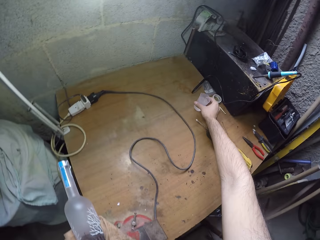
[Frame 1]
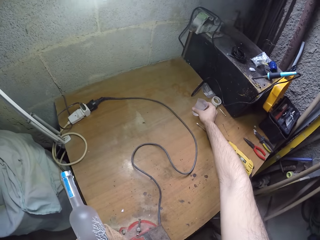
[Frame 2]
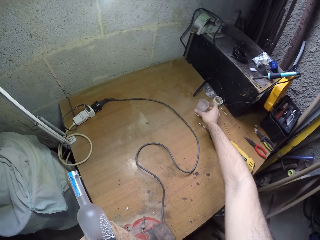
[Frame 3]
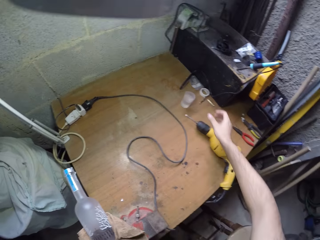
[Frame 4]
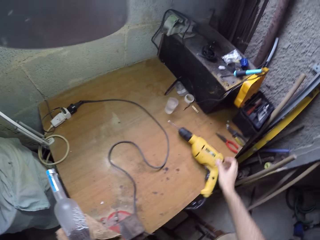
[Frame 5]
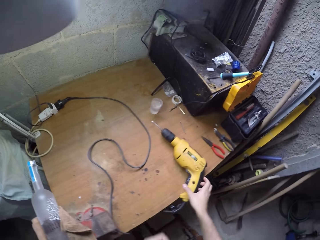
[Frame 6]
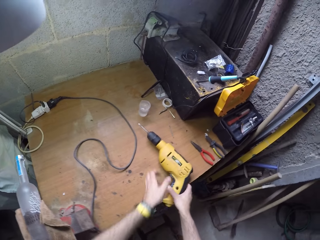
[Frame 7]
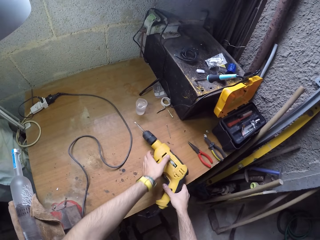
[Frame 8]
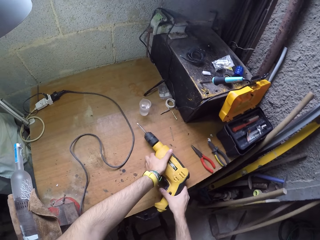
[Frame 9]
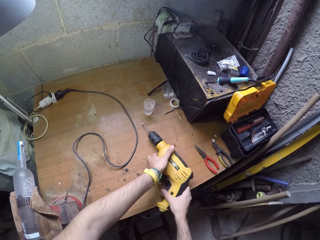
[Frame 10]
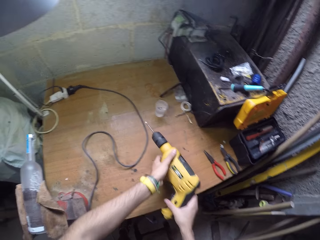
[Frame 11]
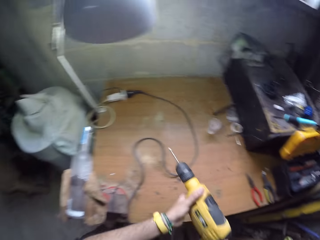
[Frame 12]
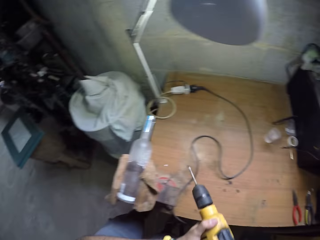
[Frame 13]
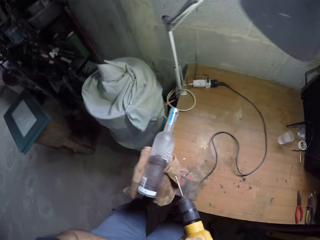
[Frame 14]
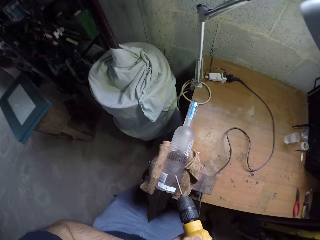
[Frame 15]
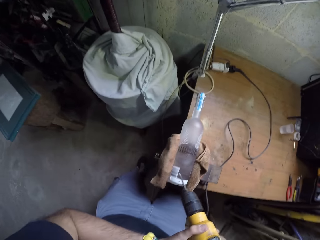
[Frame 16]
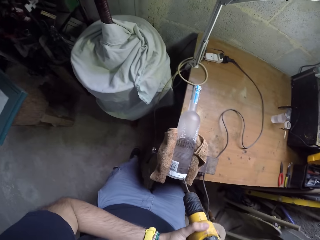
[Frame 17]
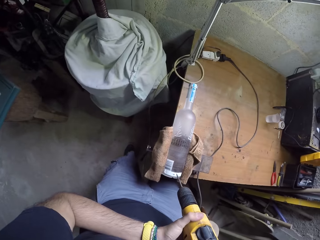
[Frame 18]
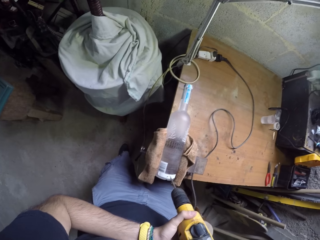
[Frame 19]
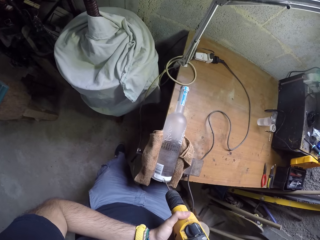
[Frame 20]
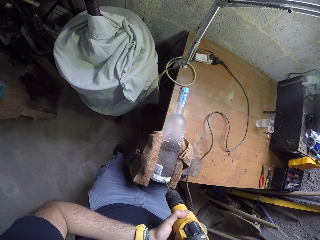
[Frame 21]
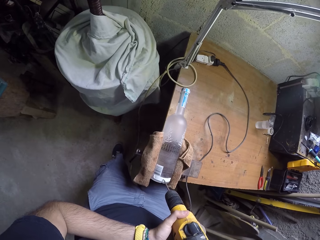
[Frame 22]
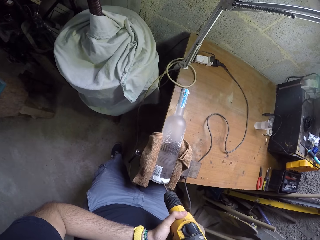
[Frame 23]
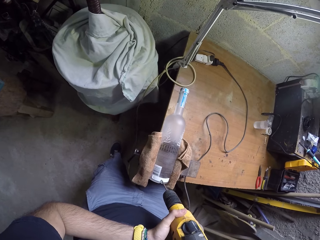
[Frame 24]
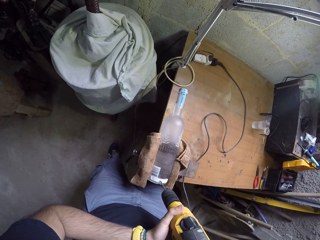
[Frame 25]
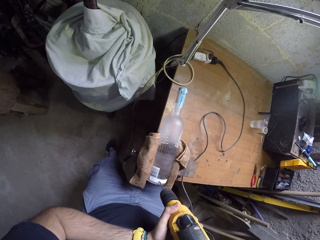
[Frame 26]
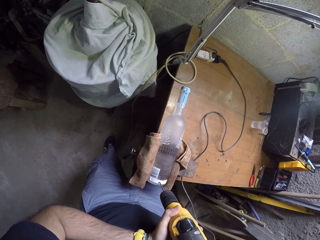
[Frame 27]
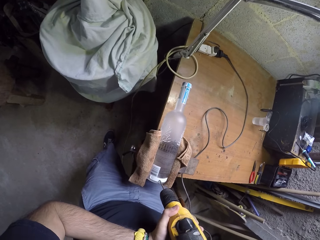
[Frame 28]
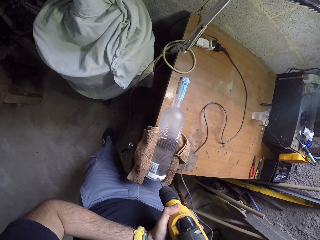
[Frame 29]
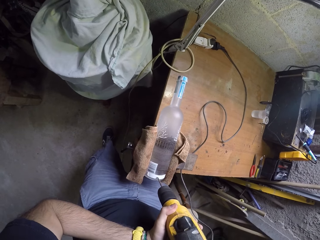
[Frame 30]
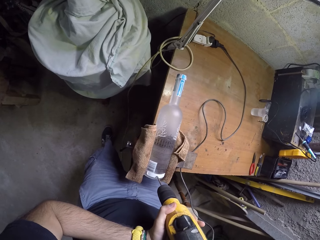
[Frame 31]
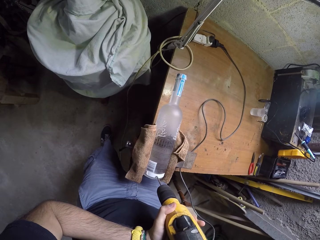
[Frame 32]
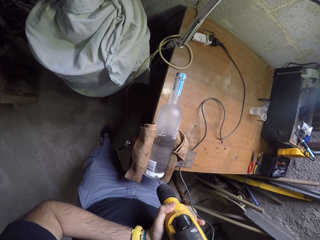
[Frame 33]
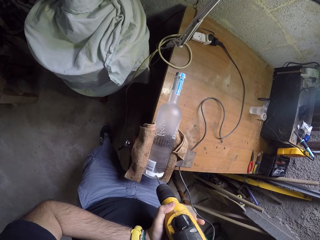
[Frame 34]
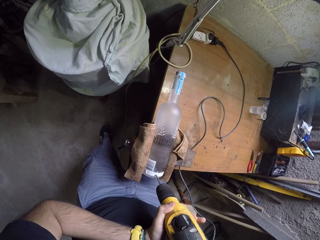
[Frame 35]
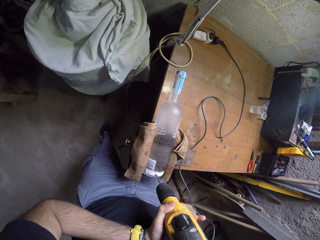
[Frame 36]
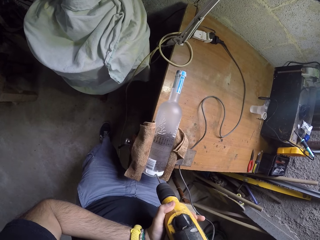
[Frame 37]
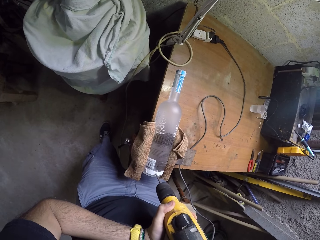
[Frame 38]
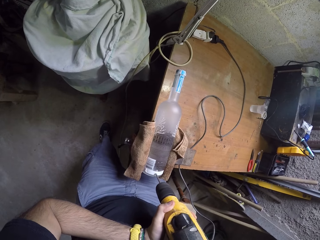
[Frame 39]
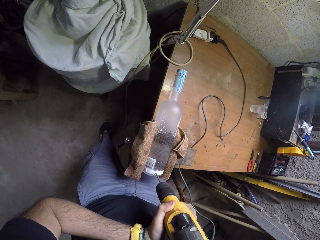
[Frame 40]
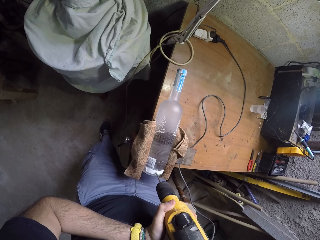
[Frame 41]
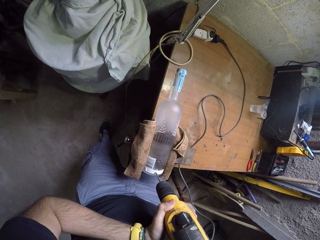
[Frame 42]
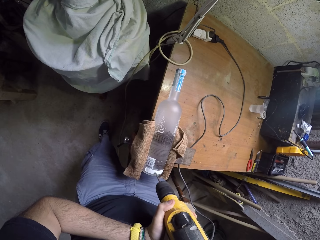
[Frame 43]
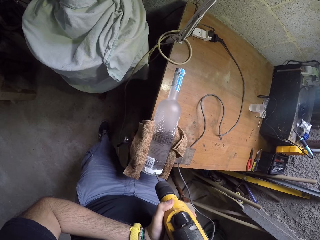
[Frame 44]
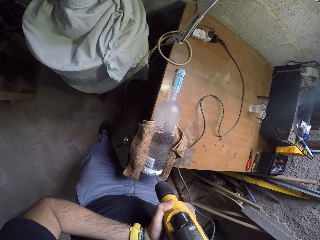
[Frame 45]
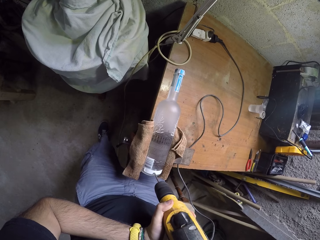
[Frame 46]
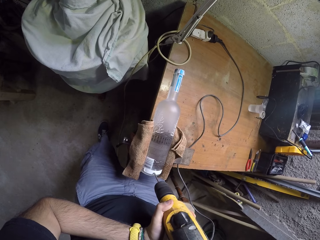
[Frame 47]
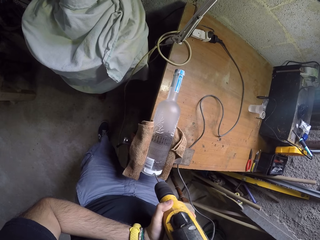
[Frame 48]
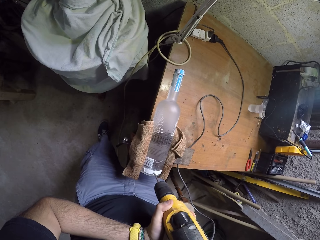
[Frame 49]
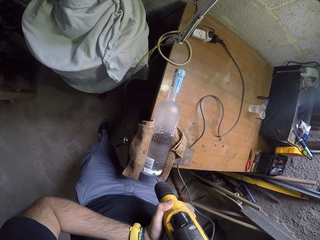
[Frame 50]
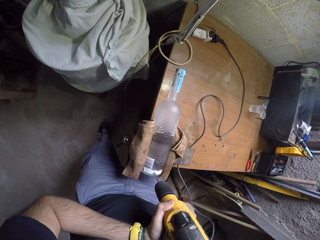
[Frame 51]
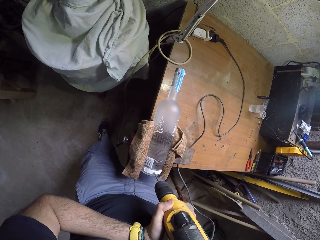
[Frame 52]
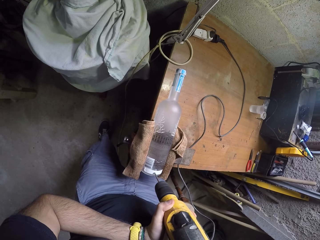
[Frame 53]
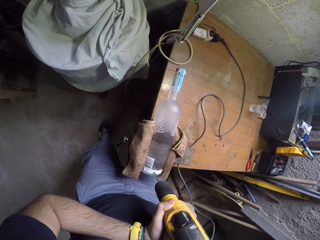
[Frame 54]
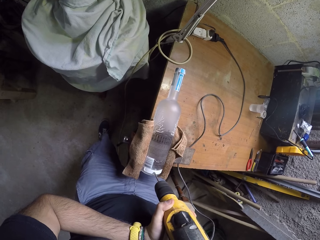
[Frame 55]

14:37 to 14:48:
The camera wearer puts the cup on the worktable with his right hand. He takes the drill with both hands. He touches the driller. He drills into the bottle with the drill in both hands.

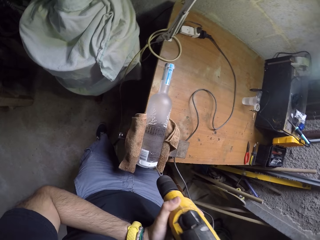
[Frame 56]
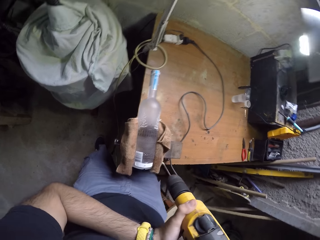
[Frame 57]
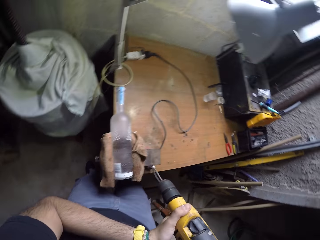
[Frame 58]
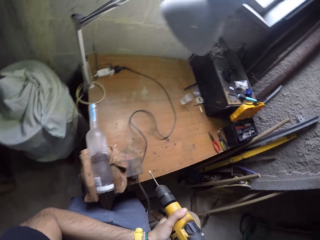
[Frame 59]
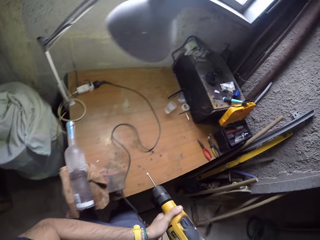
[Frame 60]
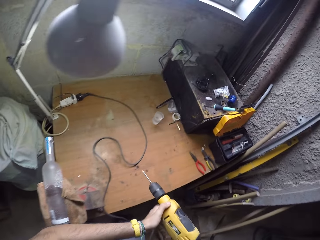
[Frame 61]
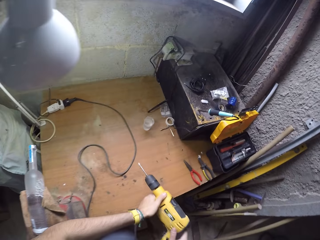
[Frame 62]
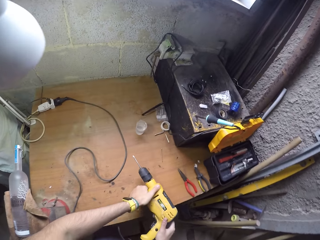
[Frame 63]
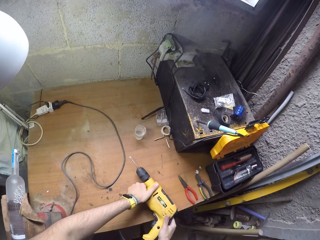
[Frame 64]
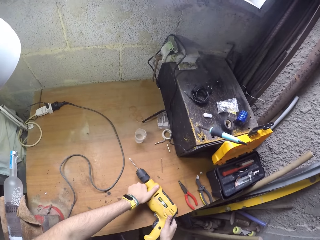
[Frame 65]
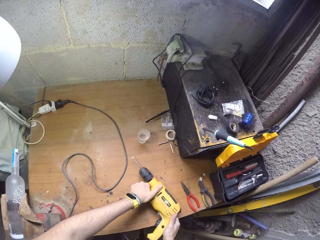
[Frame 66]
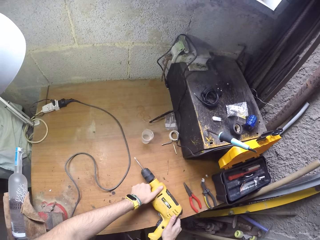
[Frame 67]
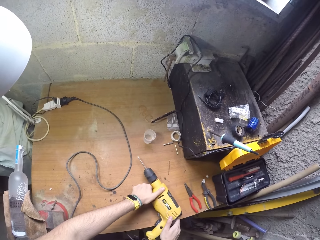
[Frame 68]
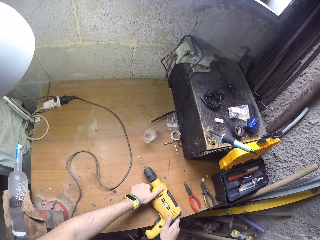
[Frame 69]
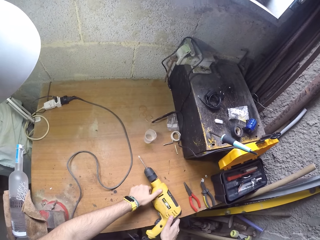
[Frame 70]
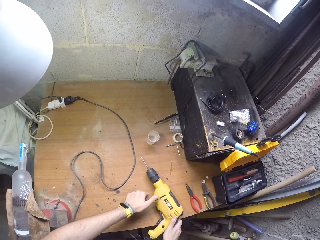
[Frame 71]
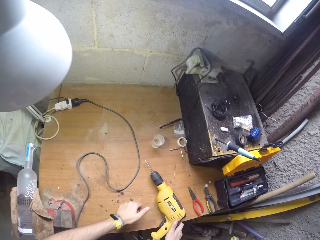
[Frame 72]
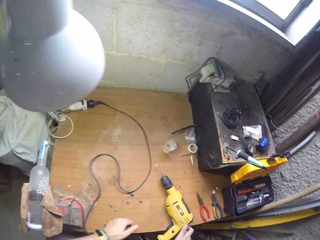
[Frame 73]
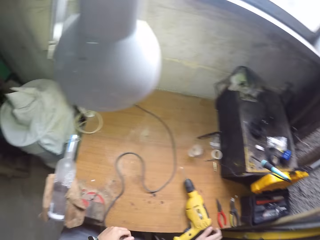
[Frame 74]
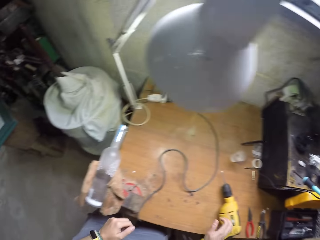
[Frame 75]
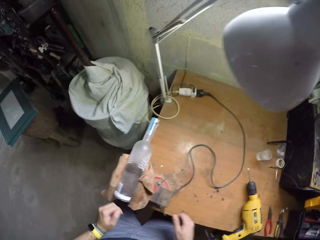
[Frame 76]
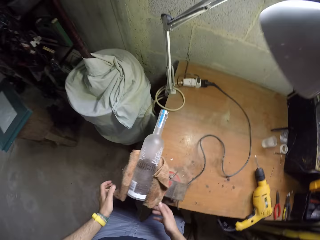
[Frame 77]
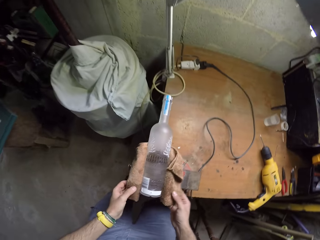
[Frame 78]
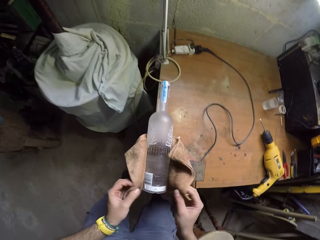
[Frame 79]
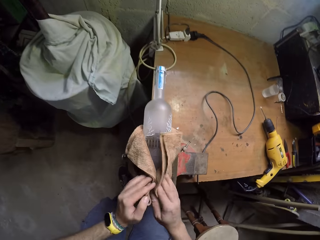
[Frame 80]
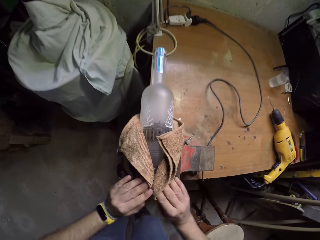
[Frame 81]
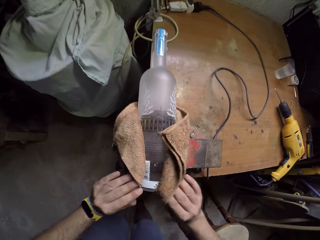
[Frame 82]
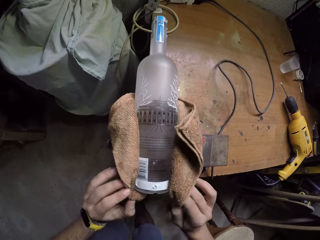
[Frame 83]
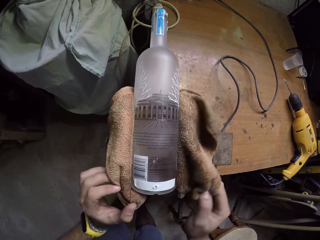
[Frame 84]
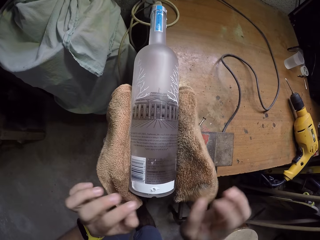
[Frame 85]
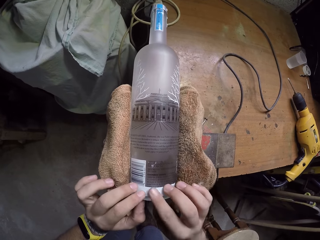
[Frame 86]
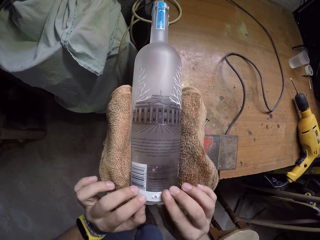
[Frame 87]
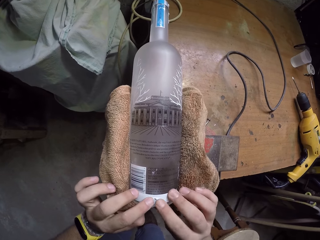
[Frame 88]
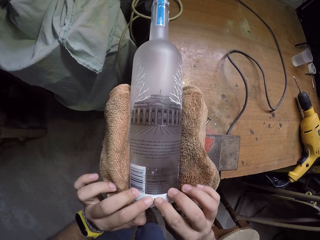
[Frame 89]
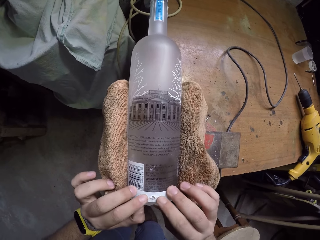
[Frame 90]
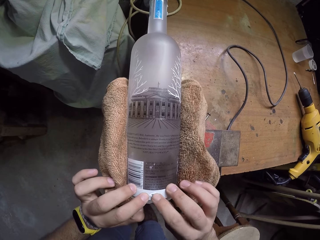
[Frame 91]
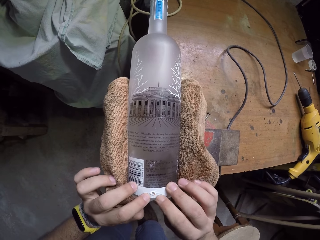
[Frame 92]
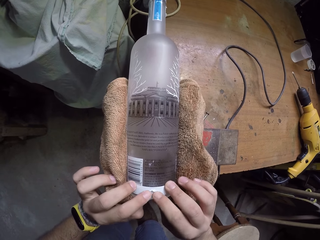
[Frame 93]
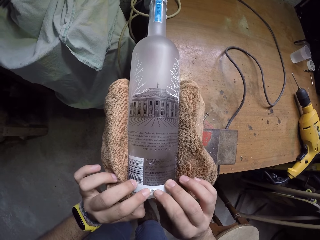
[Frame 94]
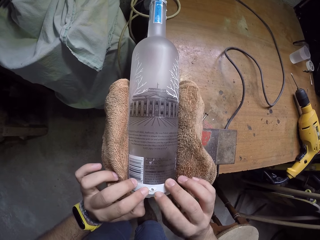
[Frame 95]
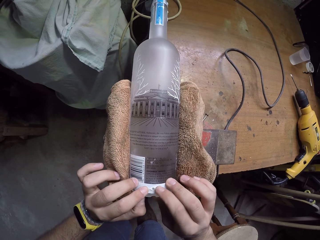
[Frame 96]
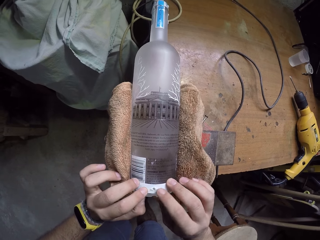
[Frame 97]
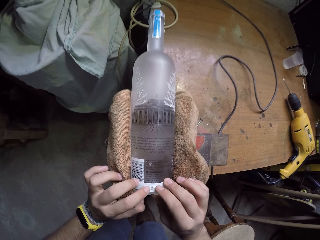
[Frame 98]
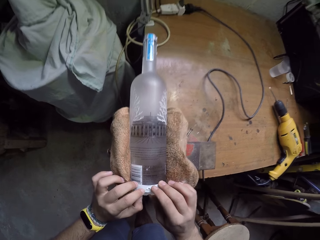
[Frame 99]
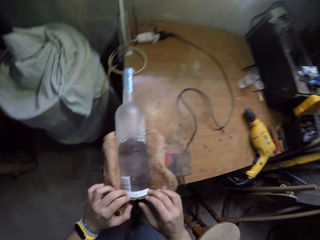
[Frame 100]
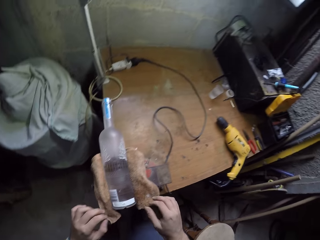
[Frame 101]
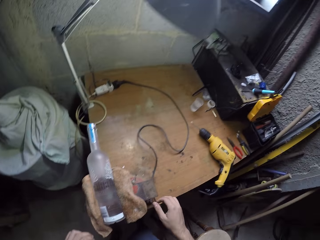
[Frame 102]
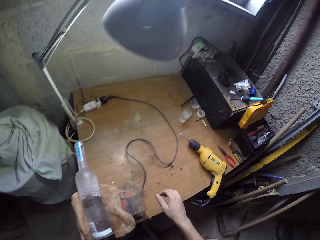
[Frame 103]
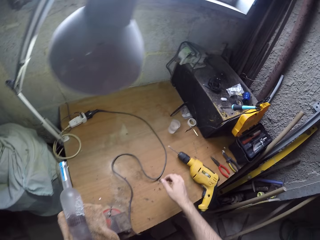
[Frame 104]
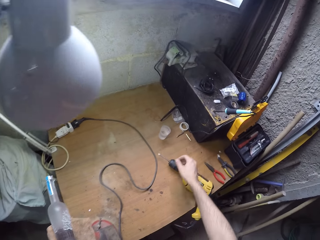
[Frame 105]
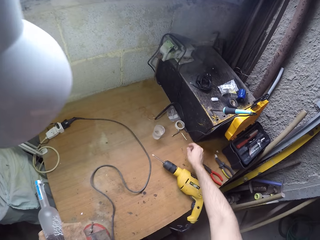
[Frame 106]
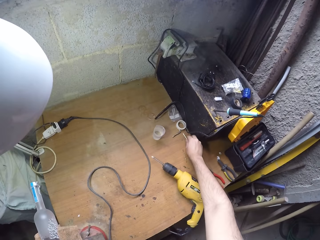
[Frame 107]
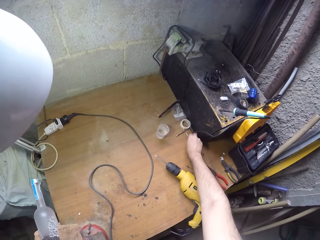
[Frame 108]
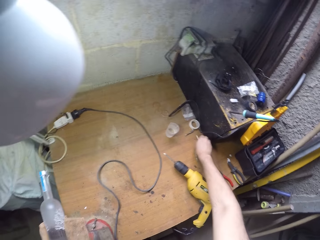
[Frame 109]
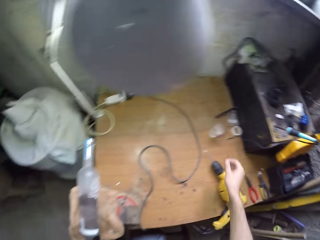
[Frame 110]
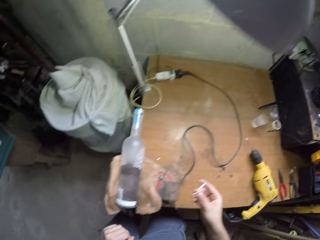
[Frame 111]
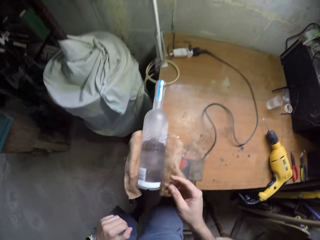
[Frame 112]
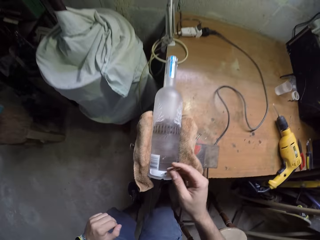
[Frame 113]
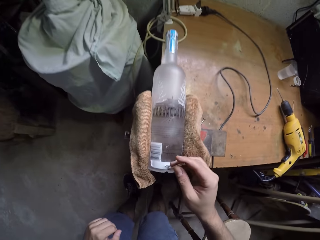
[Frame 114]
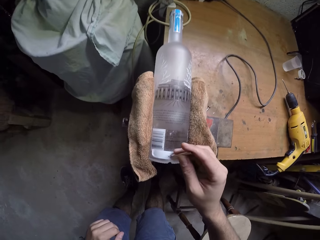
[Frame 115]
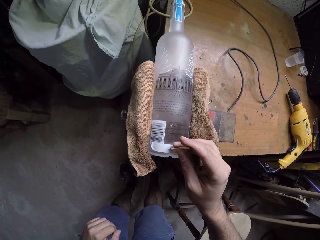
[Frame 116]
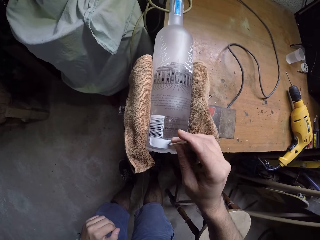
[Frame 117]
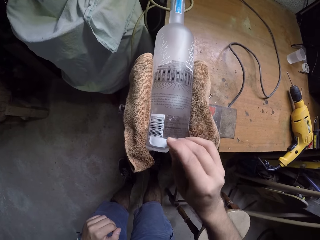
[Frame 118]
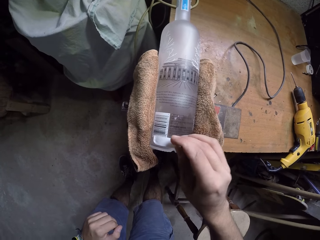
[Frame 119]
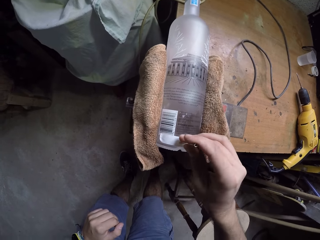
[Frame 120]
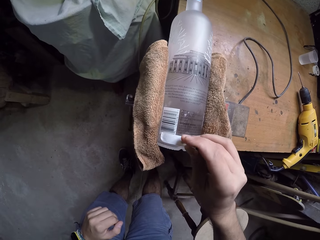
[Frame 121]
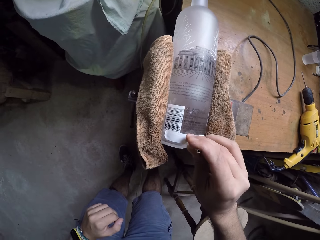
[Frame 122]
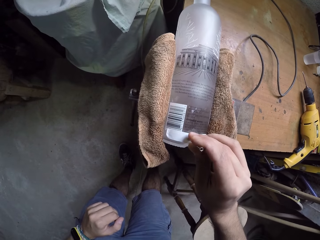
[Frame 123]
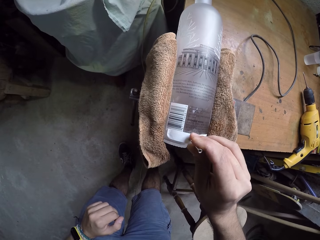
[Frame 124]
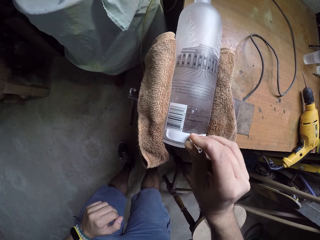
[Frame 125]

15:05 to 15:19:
The camera wearer puts the drill on the worktable with both hands. He holds the towel around the bottle with both hands. He wipes the bottle with the towel with both hands. He feels the pilot hole with both hands. He takes a drill bit from the worktable with his right hand. He touches the pilot hole in the bottle with the drill bit in his right hand.
